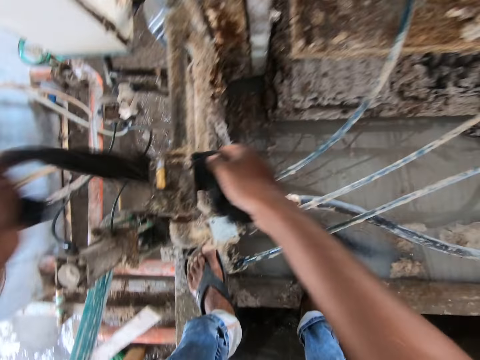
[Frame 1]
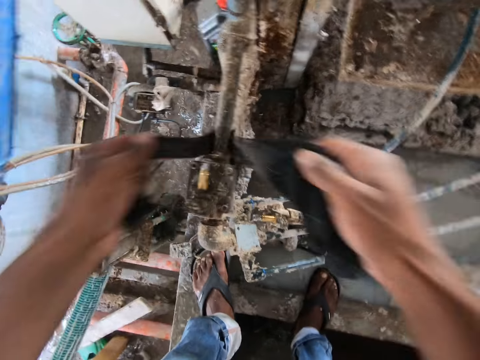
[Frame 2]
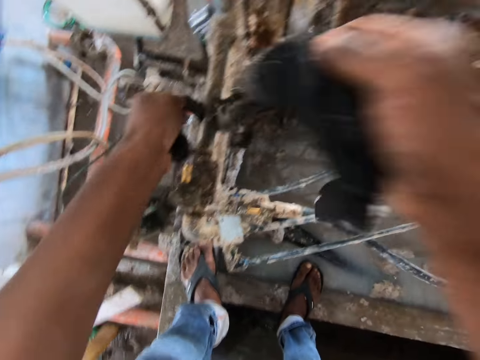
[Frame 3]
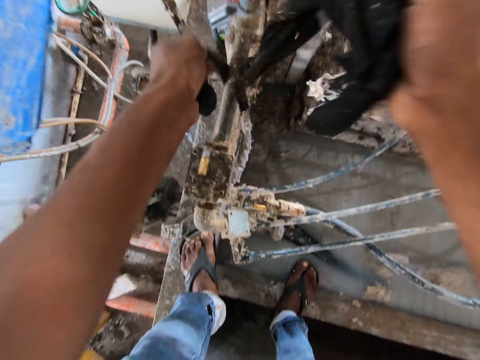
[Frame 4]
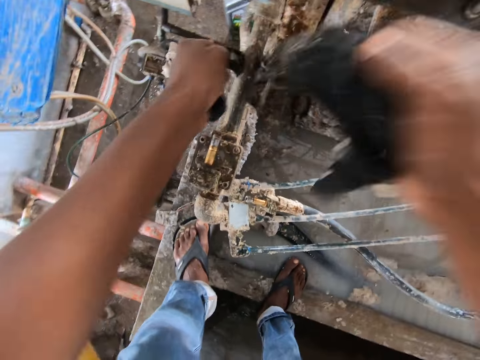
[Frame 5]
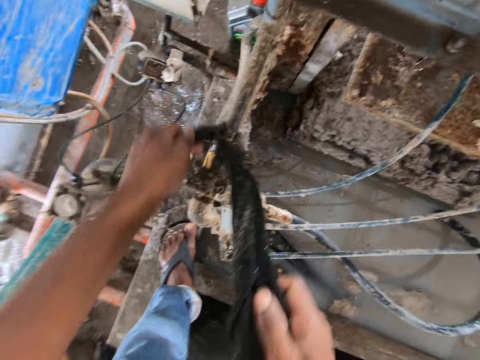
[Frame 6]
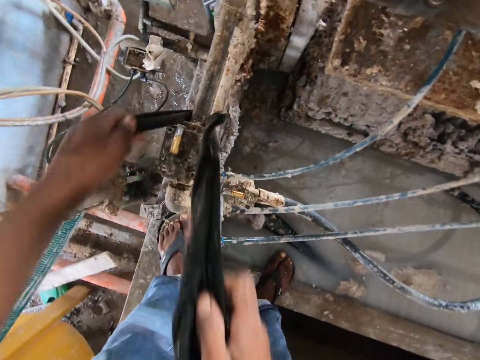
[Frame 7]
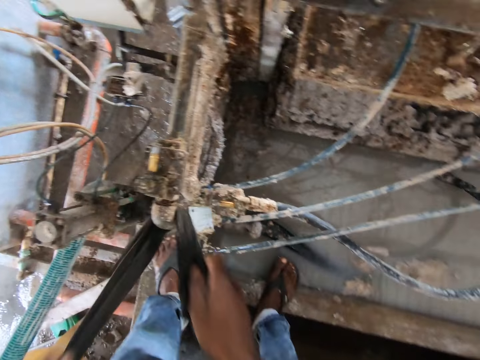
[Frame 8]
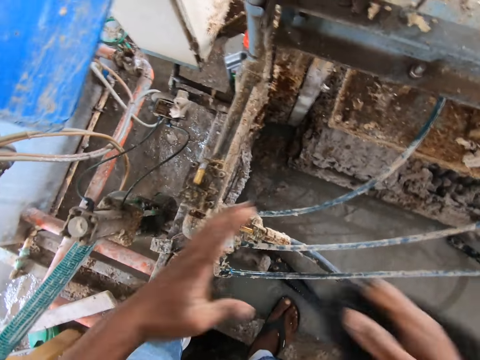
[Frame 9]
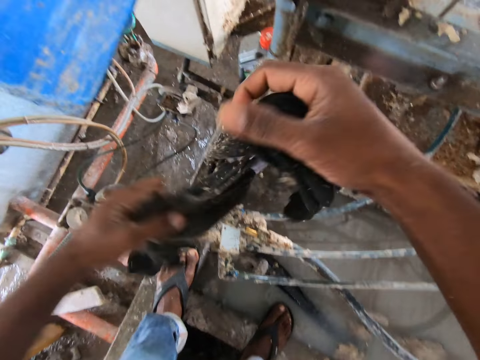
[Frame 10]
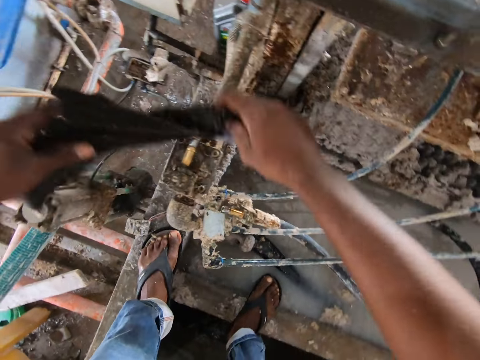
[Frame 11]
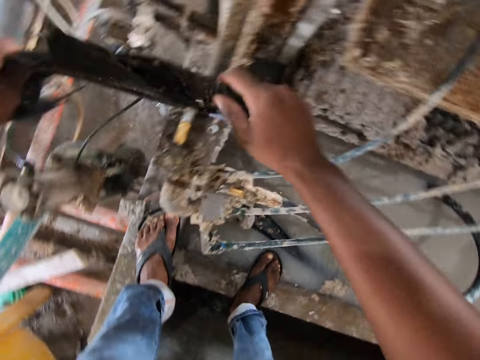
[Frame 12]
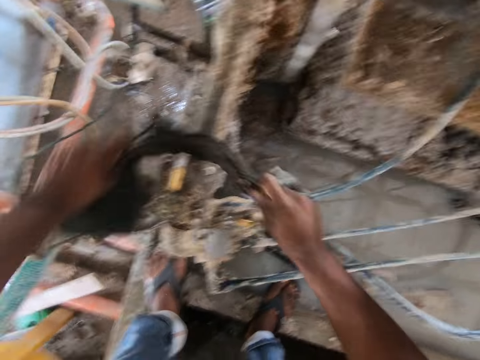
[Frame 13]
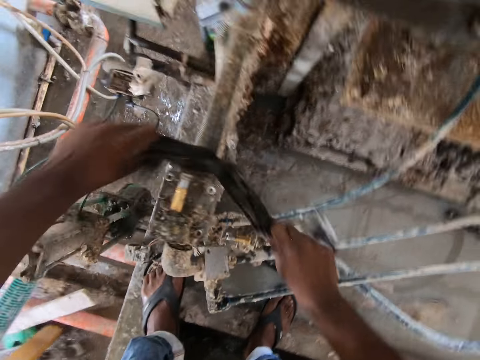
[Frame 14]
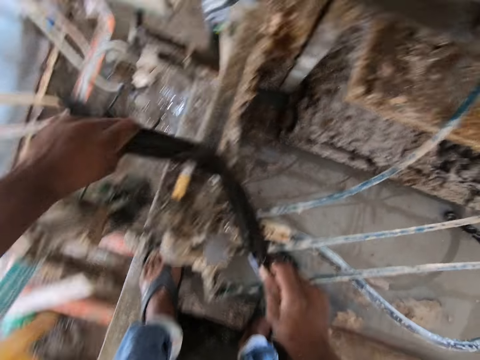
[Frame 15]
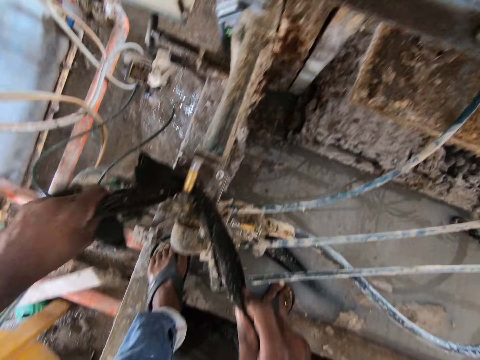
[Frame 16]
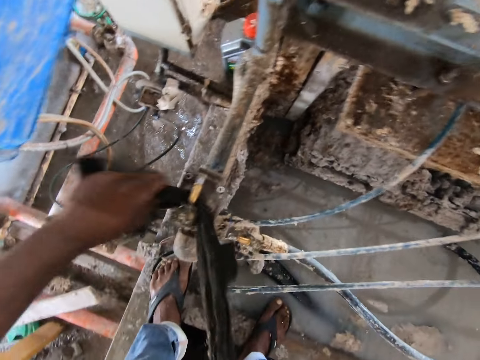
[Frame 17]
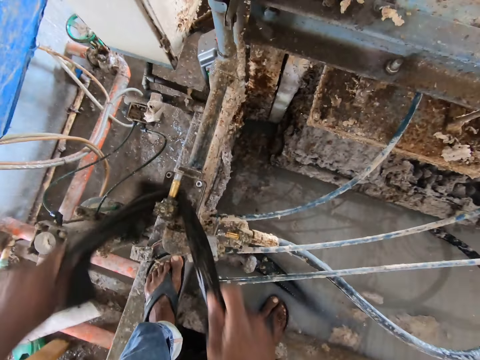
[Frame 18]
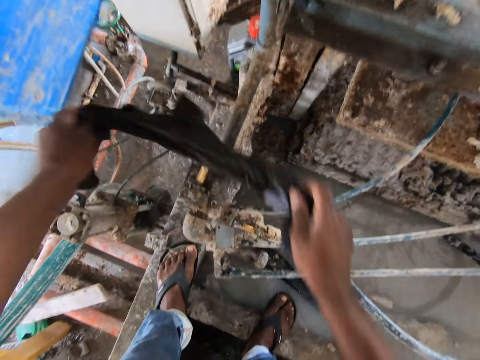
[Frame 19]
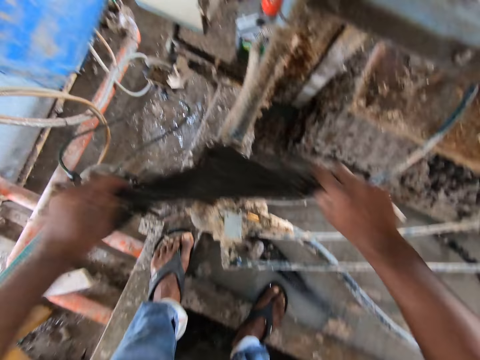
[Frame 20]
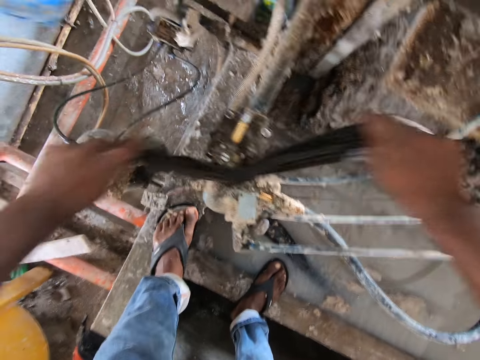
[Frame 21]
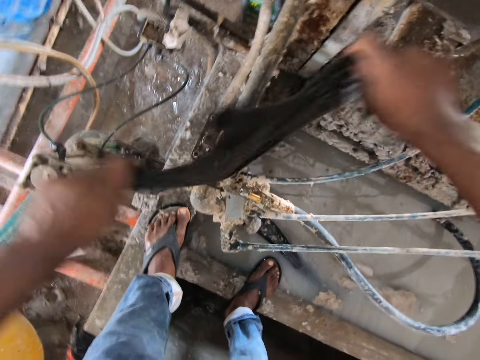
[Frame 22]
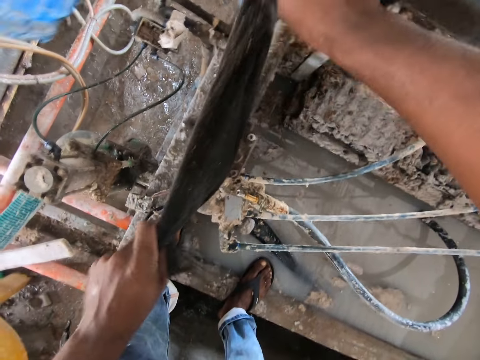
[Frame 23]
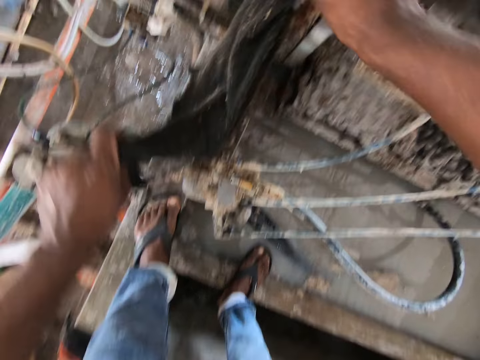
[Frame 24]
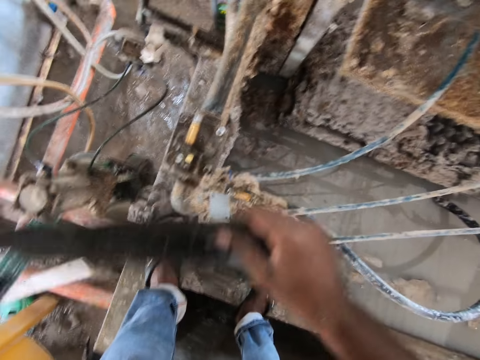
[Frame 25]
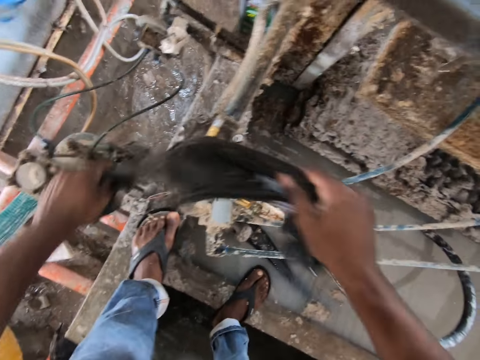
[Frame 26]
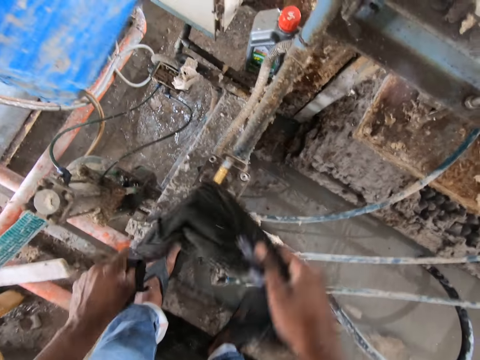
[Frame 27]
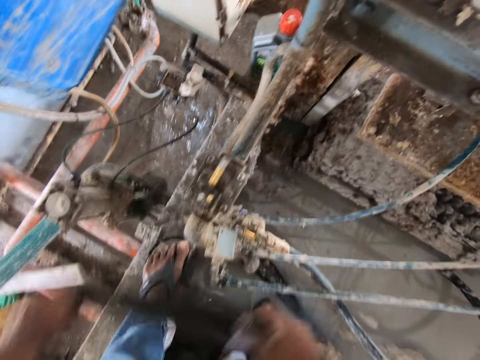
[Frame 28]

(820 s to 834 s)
The camera wearer wipes on the cover metal.

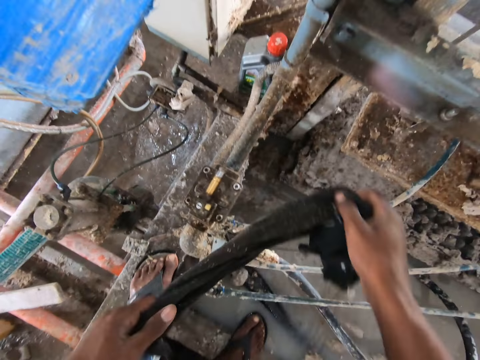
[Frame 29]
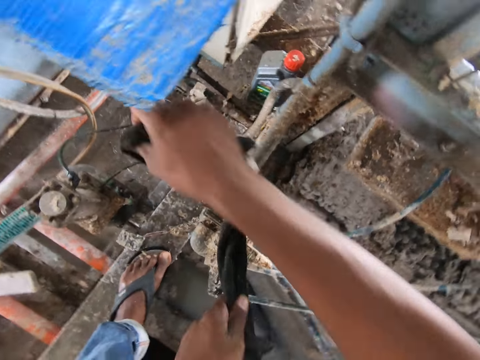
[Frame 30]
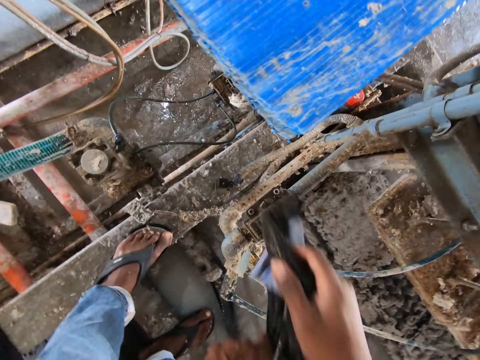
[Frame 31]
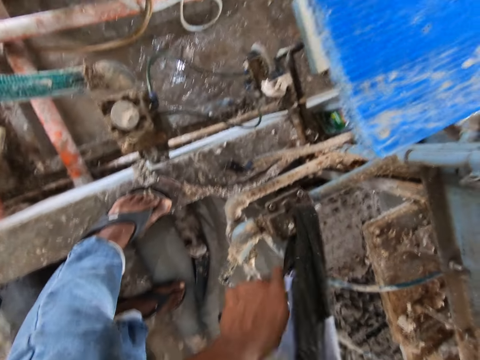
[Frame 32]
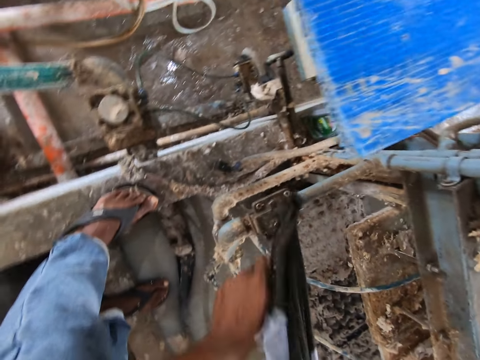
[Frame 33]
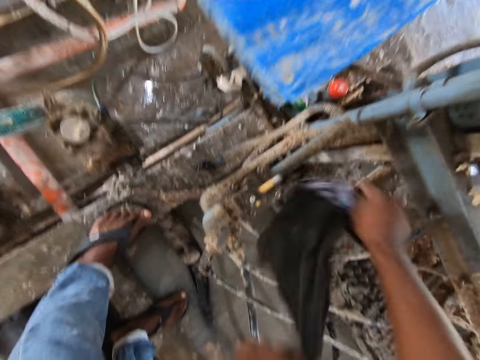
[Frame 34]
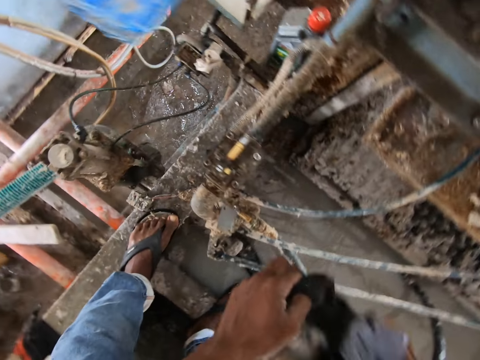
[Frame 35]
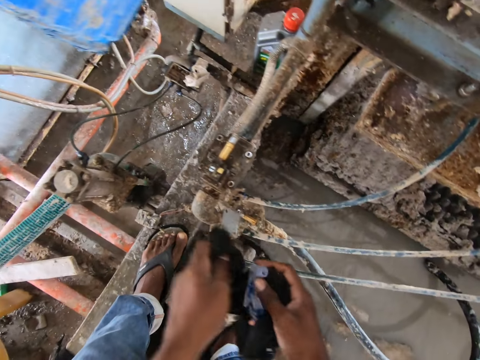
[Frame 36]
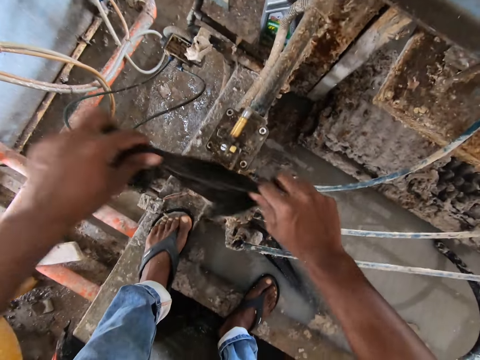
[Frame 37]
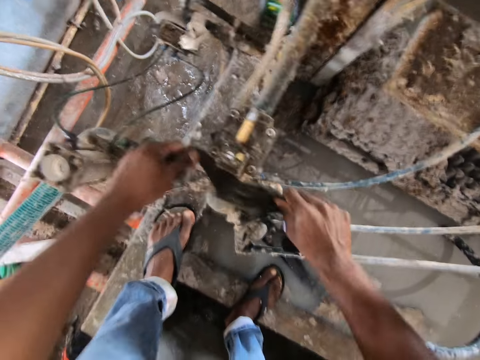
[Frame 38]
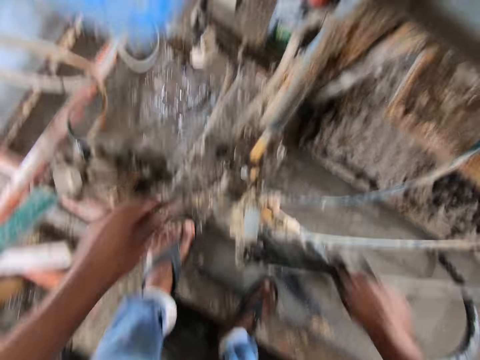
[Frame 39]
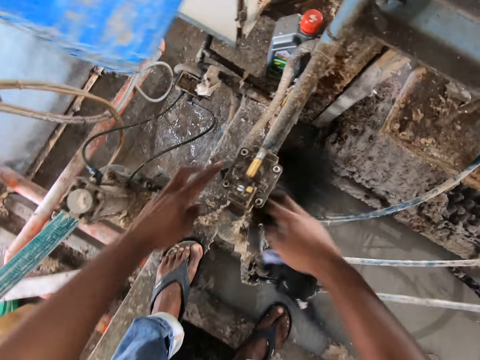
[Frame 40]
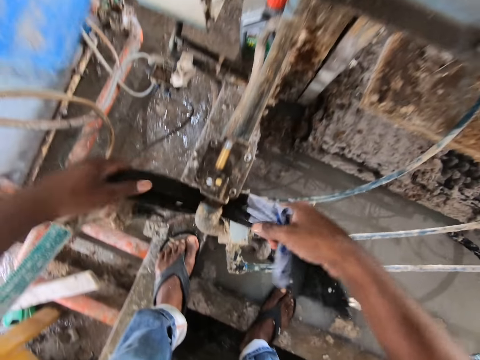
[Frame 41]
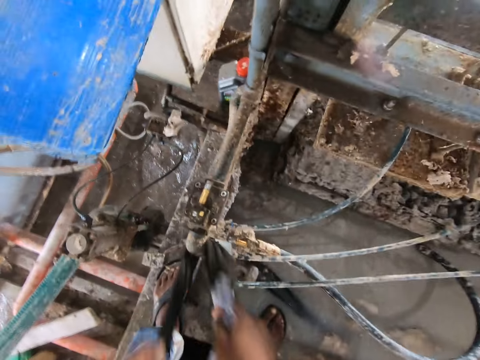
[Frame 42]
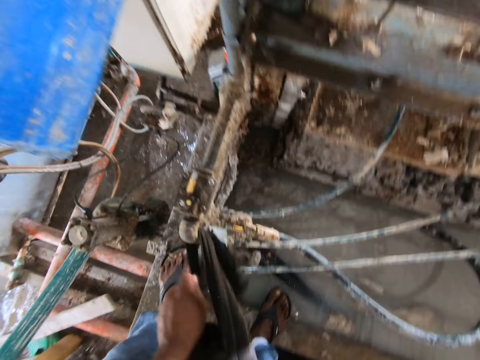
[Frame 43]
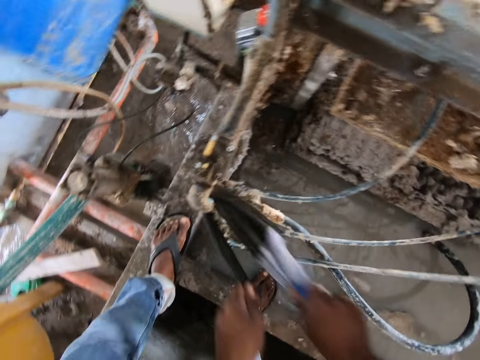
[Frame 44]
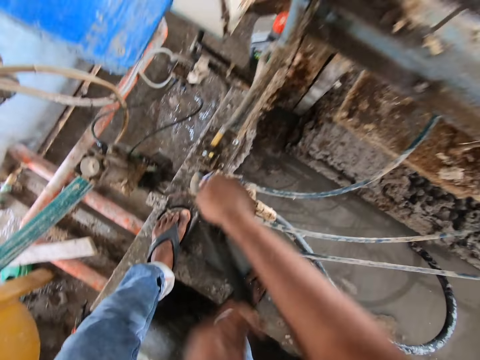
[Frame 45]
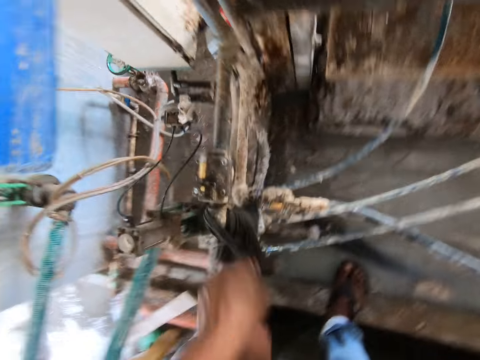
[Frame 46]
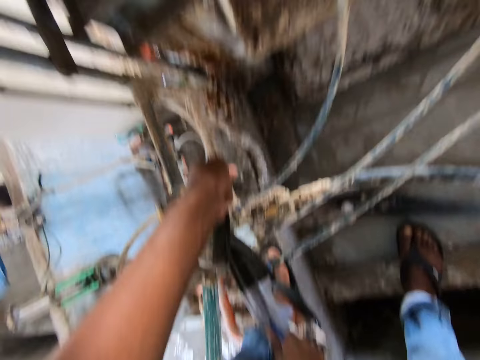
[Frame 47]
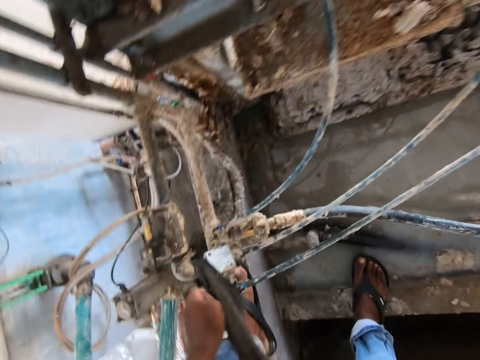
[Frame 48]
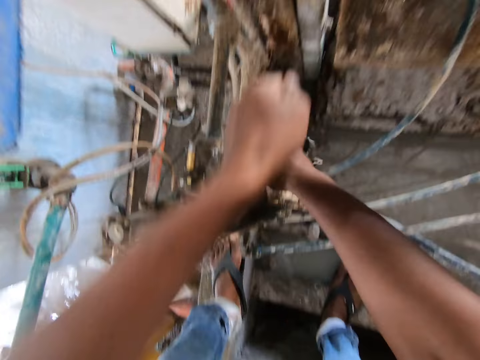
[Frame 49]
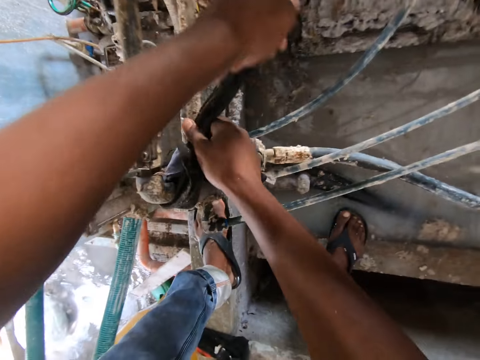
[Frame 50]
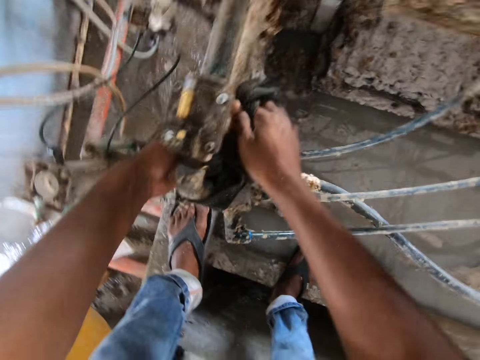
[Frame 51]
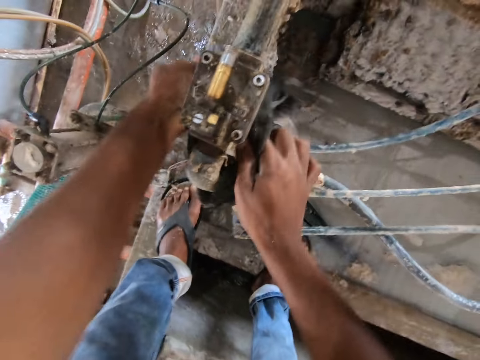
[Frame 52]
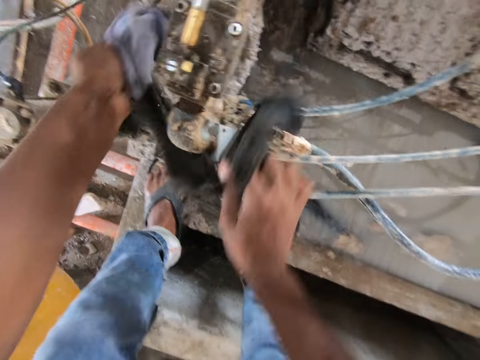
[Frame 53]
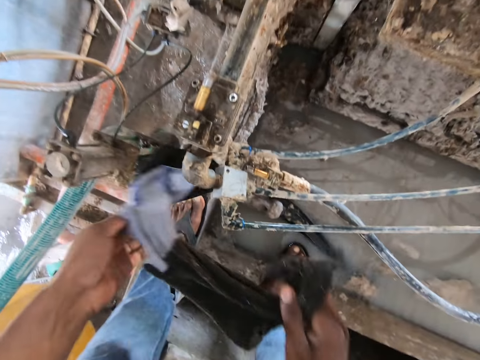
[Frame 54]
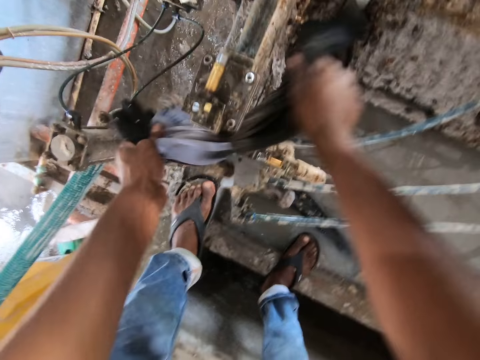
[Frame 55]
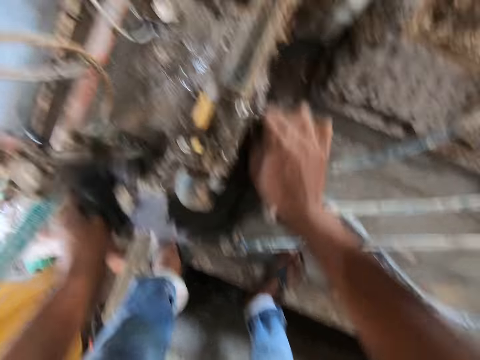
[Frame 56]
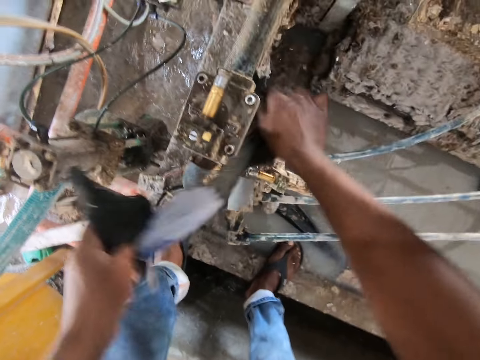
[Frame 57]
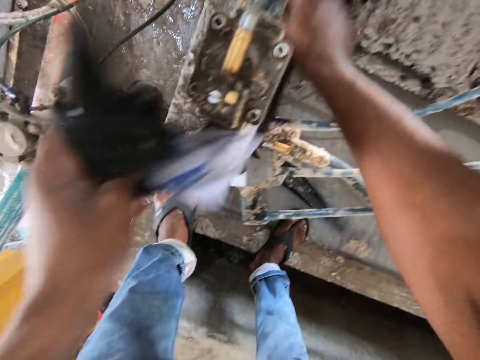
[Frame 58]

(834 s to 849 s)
The camera wearer looks around.
